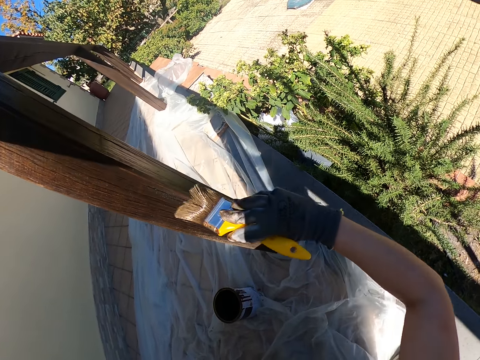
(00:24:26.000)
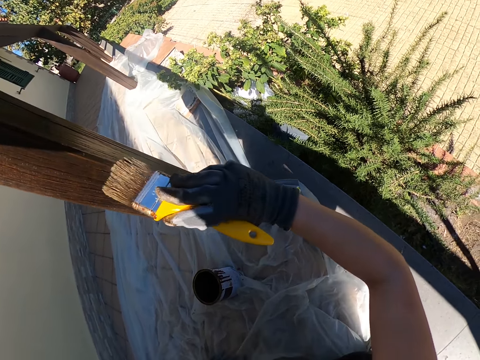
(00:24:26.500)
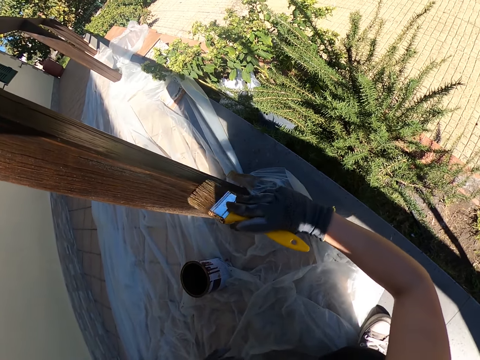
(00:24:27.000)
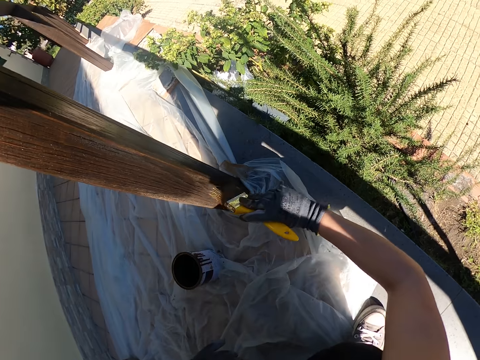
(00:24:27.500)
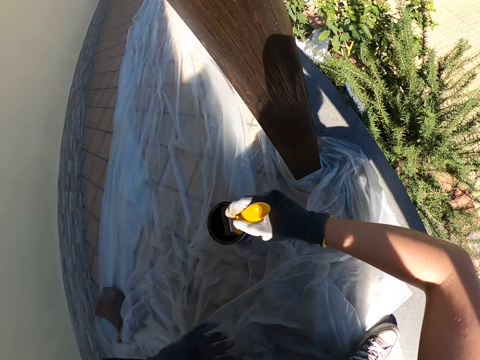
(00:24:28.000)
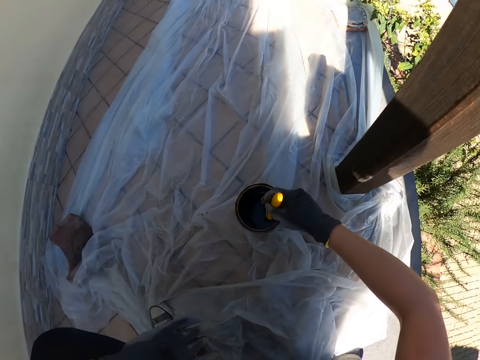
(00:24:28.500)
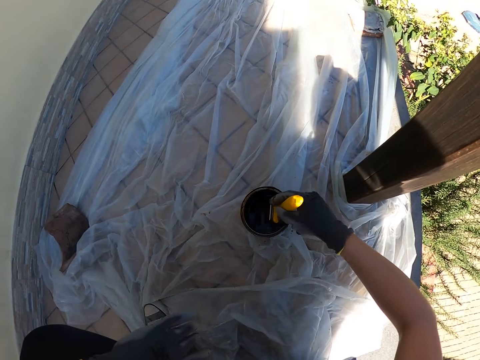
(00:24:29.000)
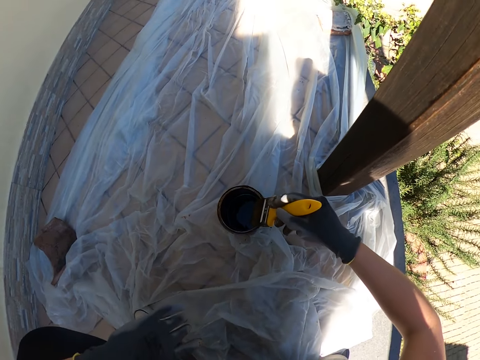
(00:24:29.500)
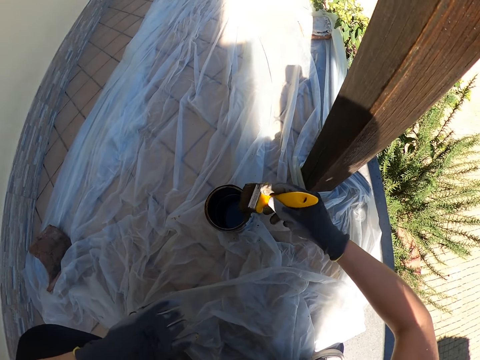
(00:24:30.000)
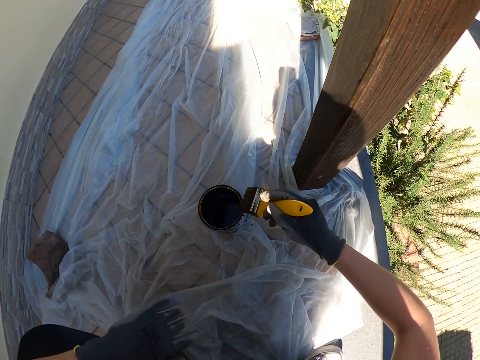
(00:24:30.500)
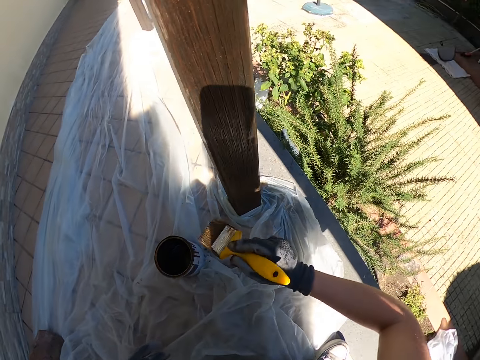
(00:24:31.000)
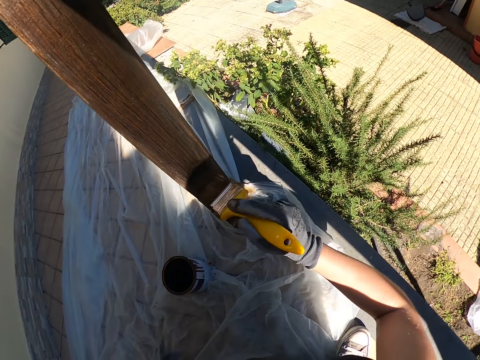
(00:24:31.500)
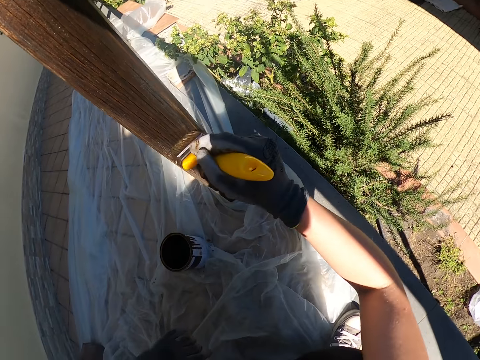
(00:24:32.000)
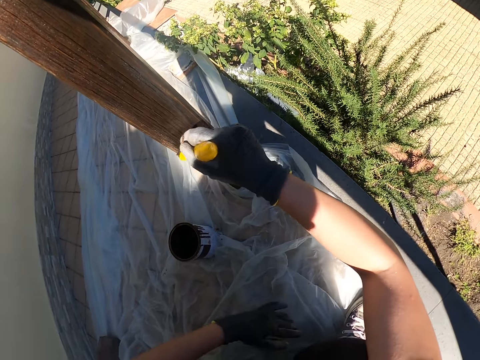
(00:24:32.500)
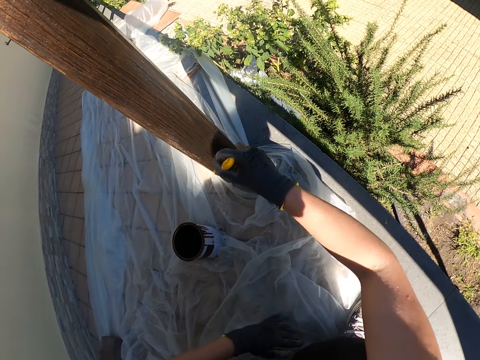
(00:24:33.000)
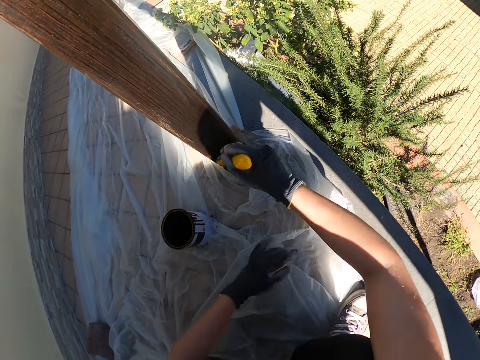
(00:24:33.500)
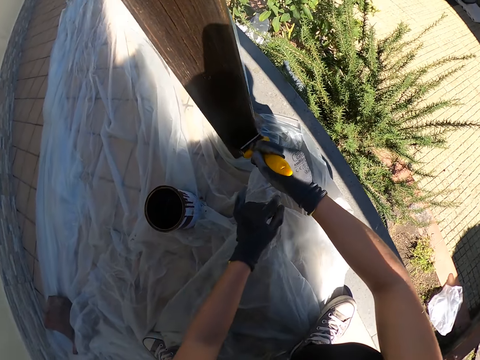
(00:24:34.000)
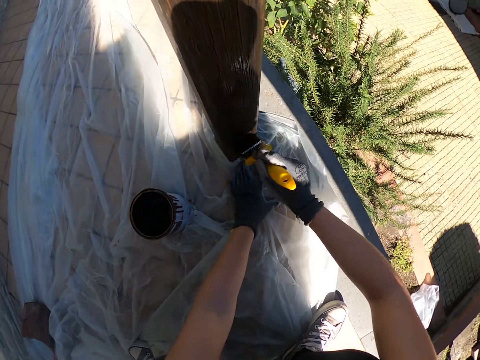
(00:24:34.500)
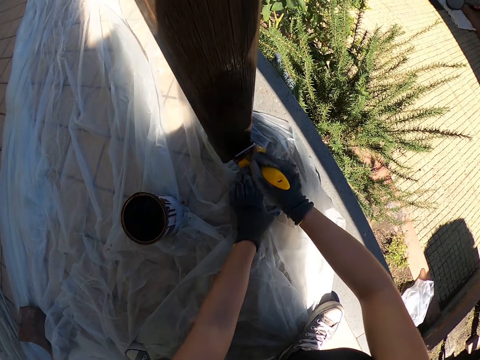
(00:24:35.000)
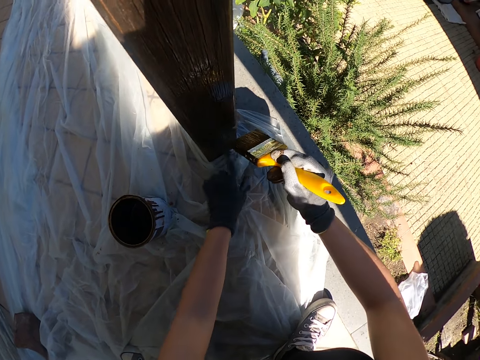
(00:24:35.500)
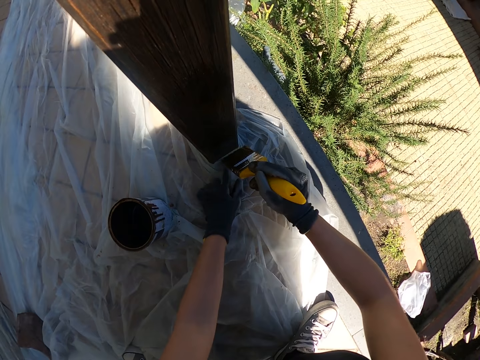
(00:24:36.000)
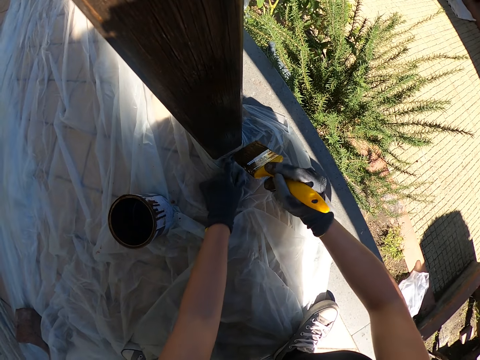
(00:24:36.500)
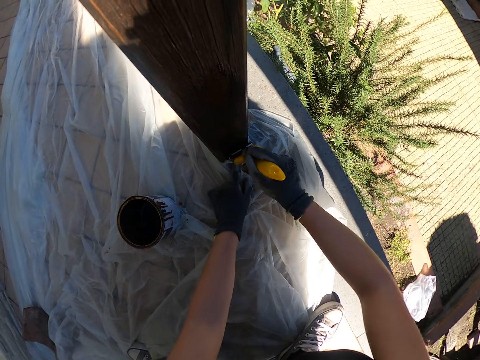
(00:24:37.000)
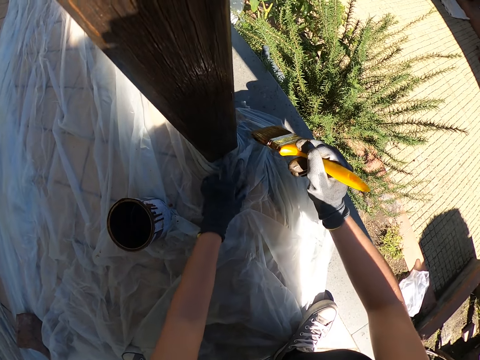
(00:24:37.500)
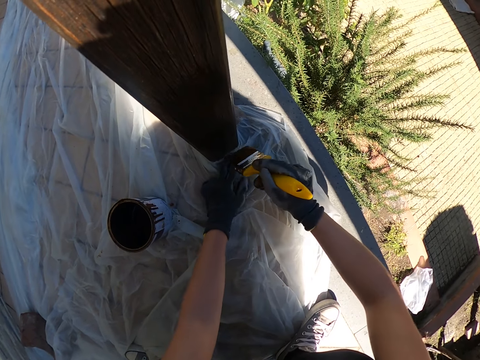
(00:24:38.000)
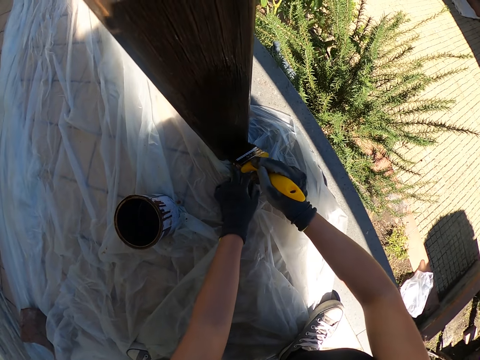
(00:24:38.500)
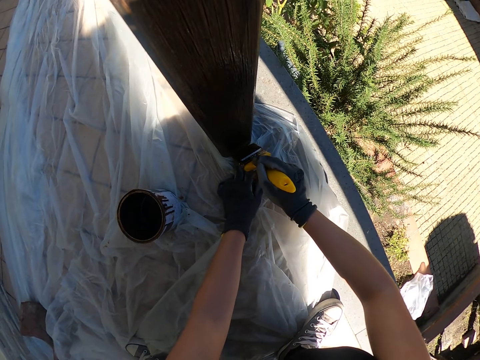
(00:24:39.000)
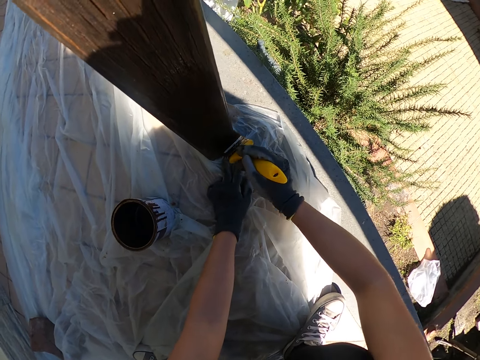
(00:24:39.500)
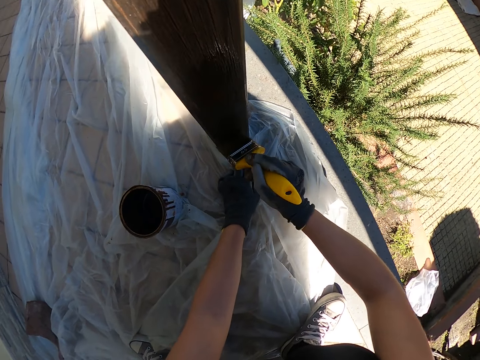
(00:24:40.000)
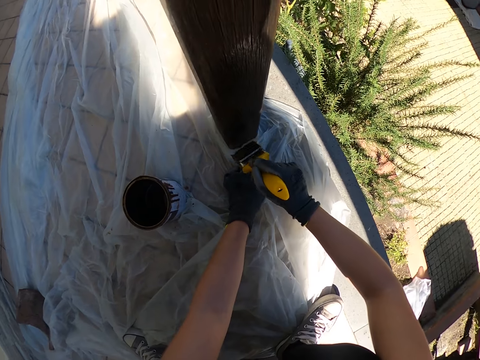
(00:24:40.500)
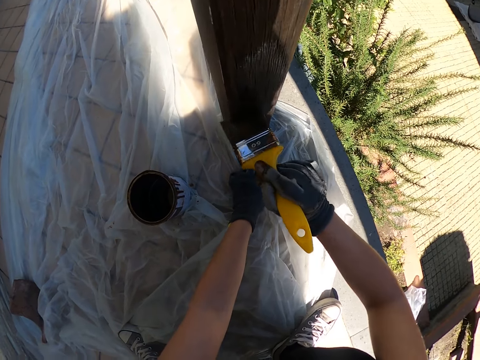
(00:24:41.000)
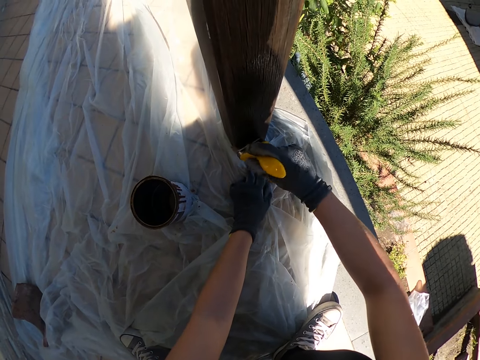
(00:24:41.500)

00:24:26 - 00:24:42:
The camera wearer dips the paint brush inside the can of paint. They clean the paint brush on the edge of the can. They paint the wooden balcony rail with the paint brush. They adjust the nylon on the floor. They paint the wooden balcony rail with the paint brush.

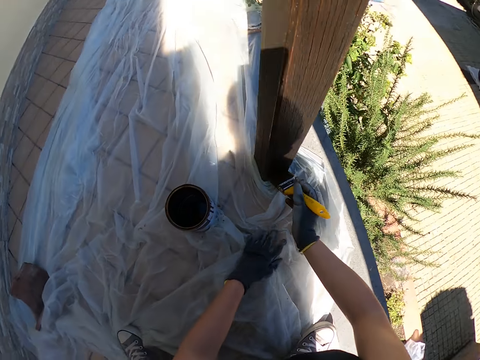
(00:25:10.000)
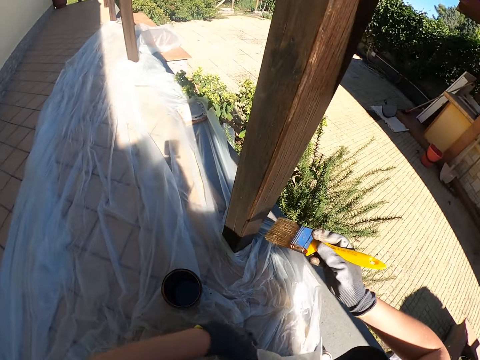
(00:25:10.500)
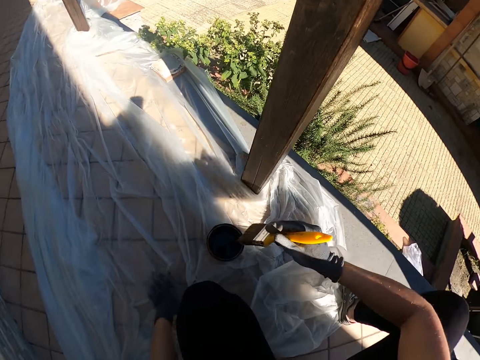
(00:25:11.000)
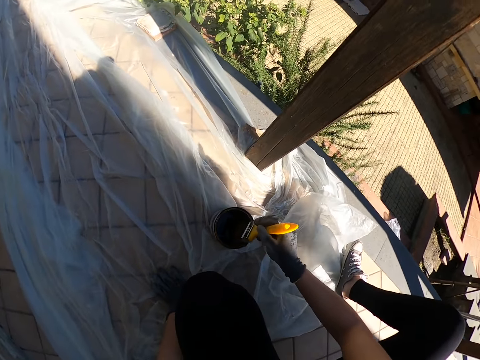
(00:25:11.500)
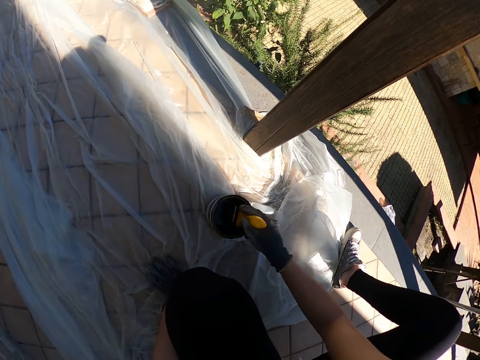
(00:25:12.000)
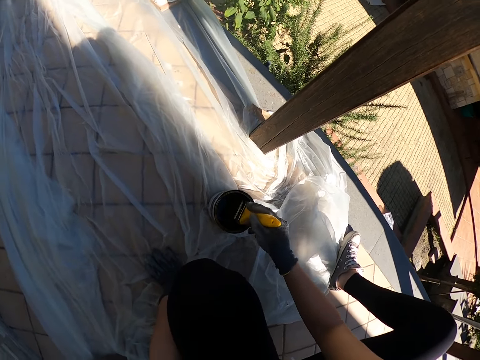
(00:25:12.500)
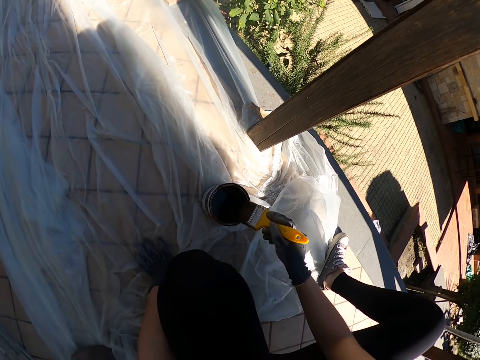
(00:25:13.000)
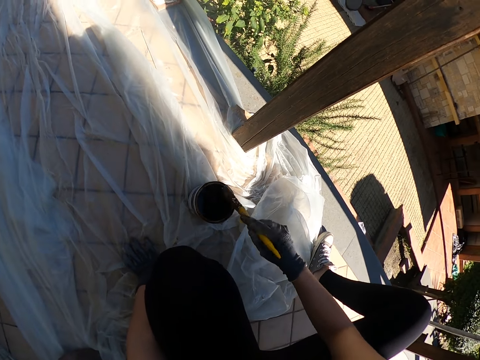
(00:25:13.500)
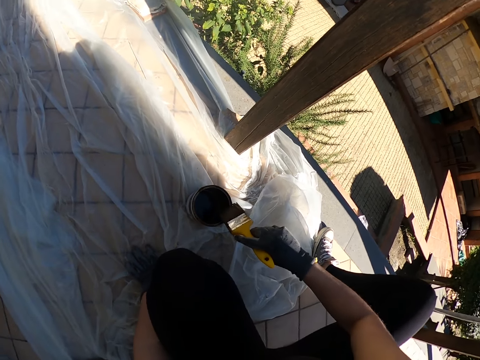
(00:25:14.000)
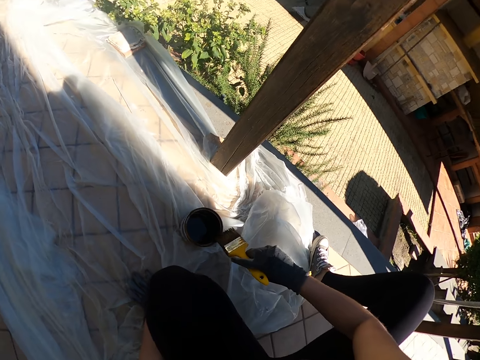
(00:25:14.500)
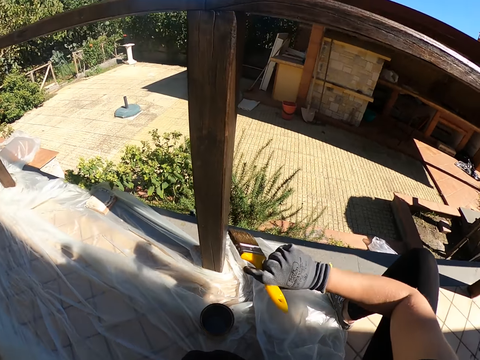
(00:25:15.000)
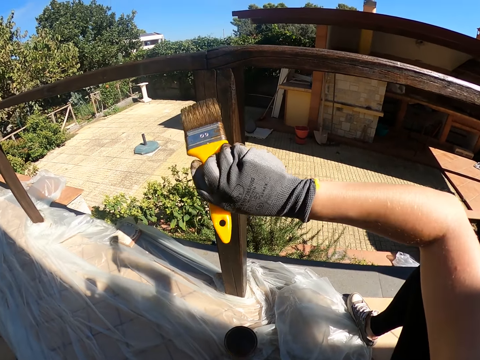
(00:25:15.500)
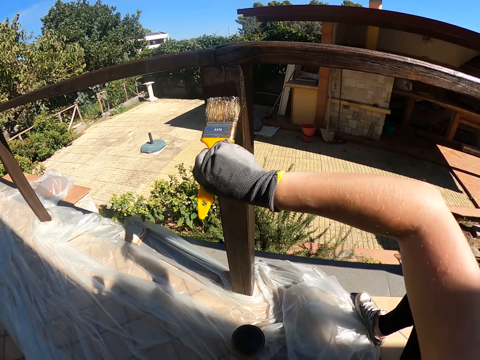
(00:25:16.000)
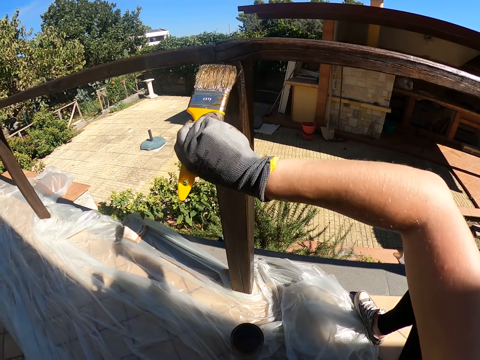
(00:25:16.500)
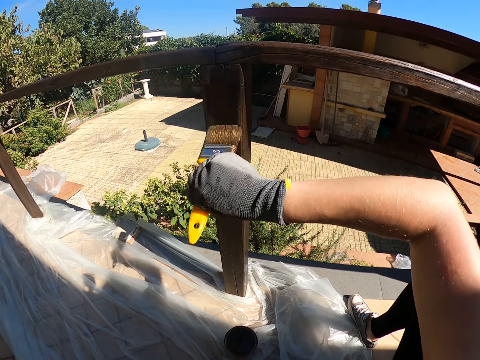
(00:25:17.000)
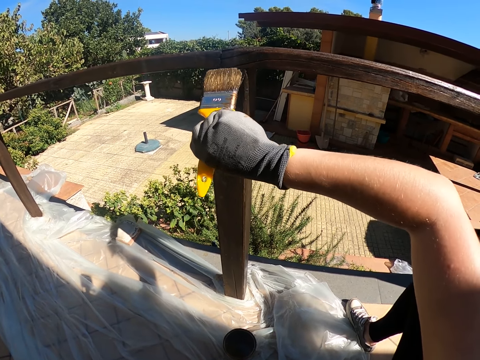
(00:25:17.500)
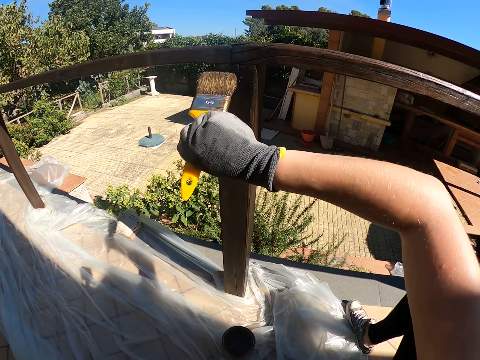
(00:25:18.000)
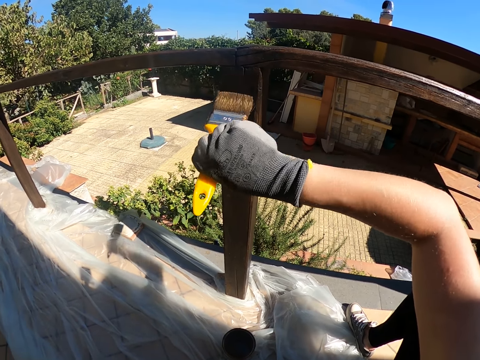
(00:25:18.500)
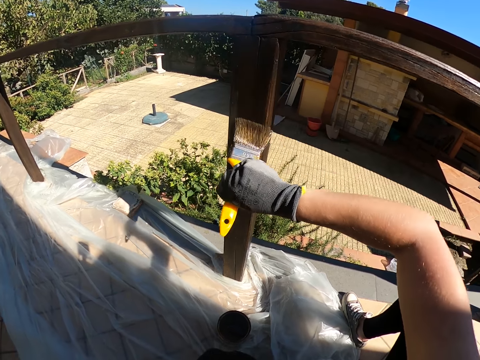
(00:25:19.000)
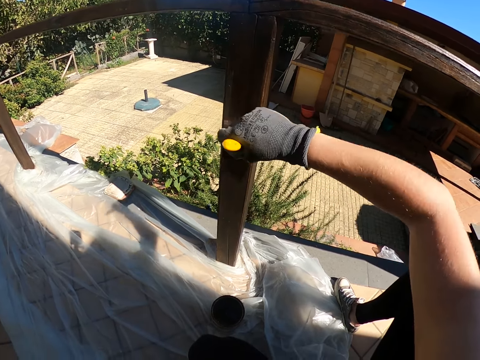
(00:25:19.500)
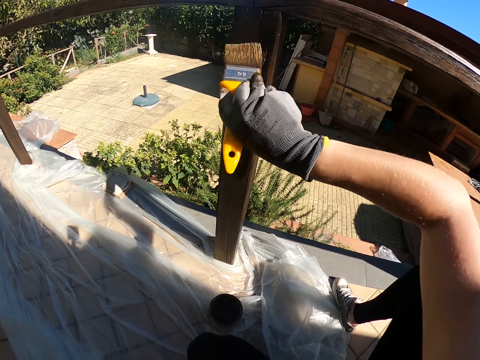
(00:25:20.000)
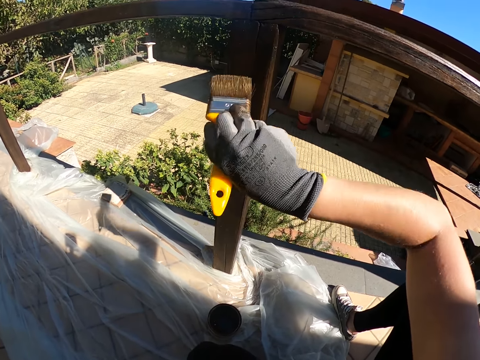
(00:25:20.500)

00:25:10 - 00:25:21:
The camera wearer dips the paint brush inside the can of paint. They clean the paint brush on the edge of the can. They paint the wooden balcony rail with the paint brush.
